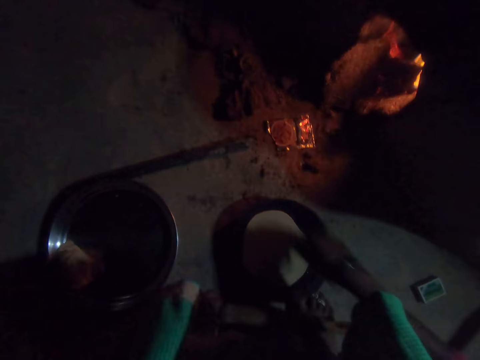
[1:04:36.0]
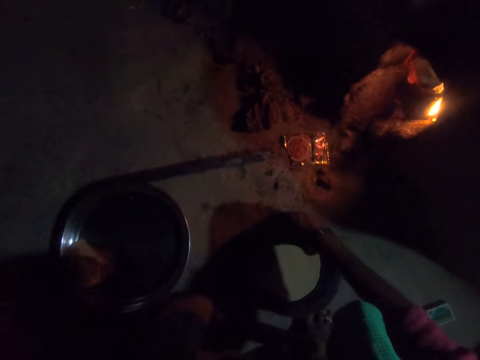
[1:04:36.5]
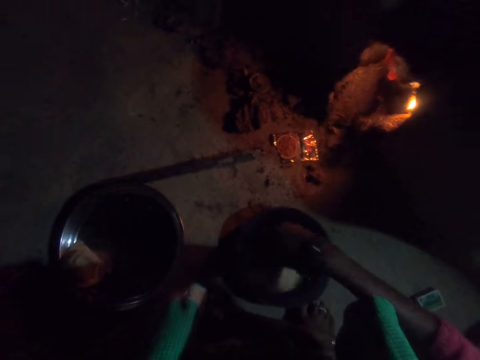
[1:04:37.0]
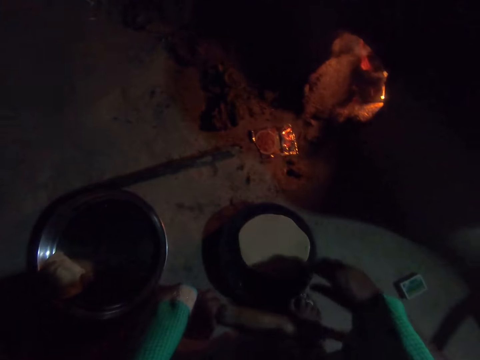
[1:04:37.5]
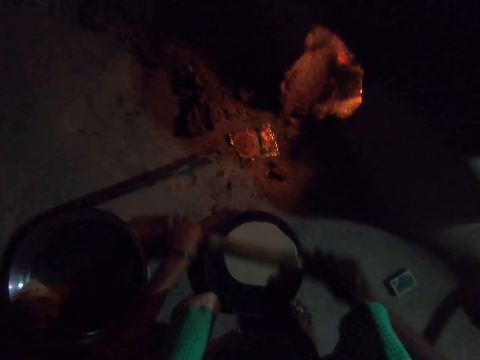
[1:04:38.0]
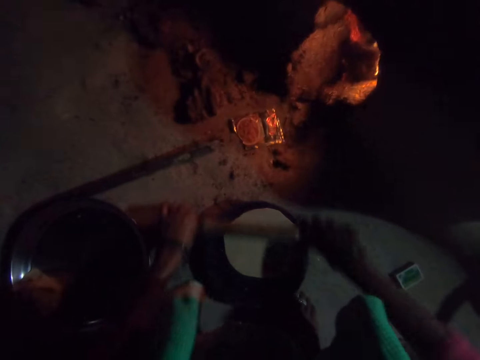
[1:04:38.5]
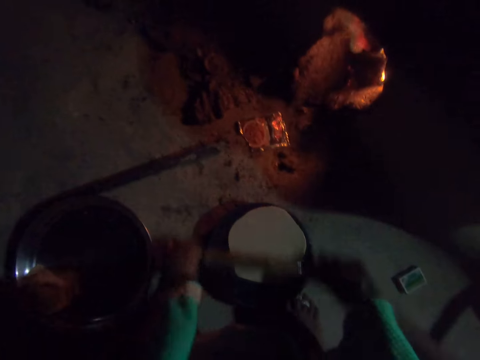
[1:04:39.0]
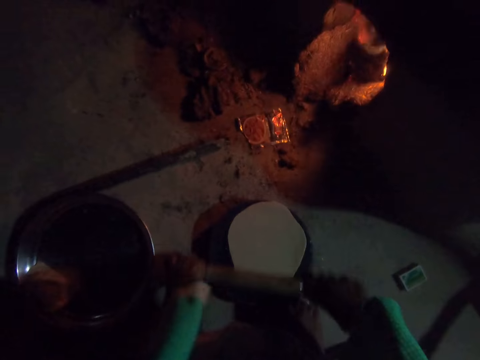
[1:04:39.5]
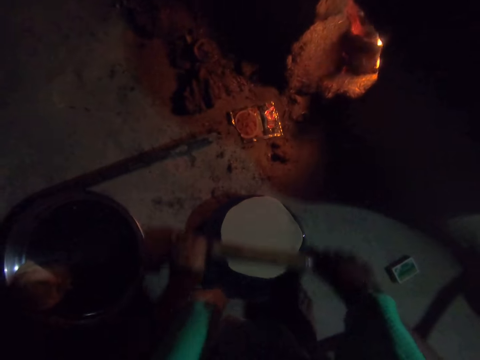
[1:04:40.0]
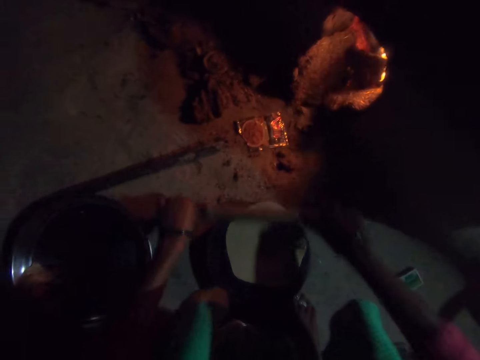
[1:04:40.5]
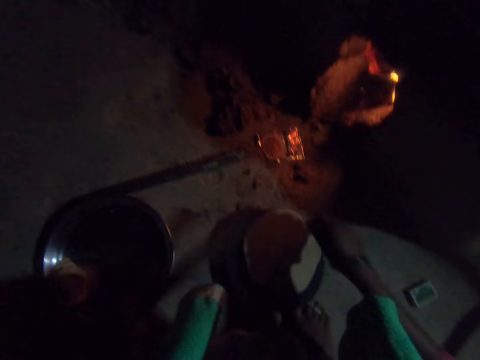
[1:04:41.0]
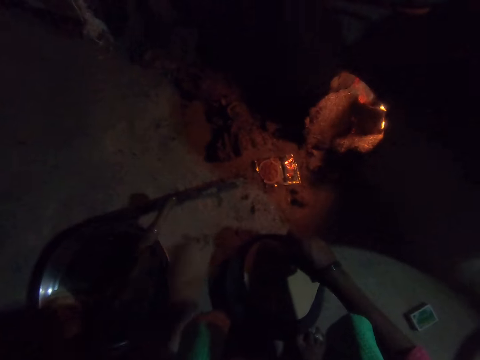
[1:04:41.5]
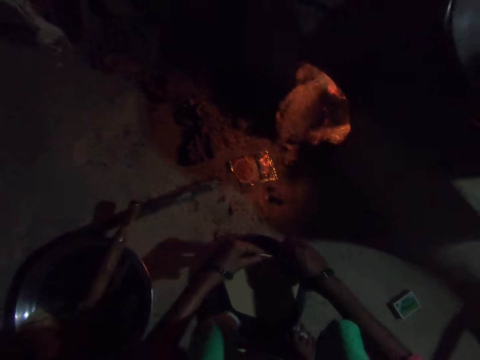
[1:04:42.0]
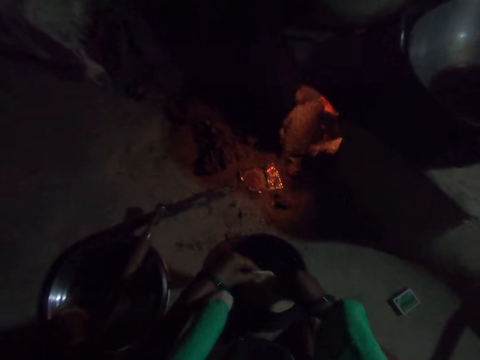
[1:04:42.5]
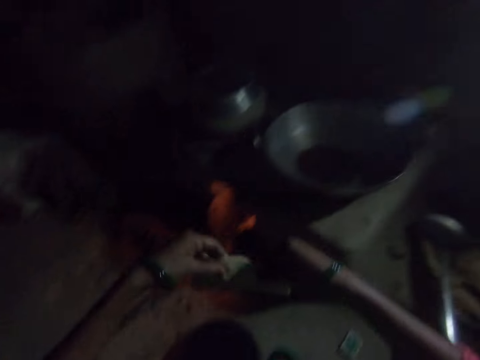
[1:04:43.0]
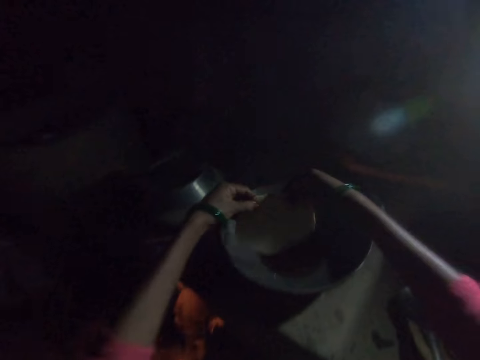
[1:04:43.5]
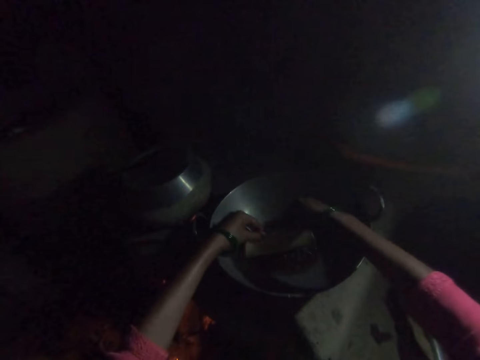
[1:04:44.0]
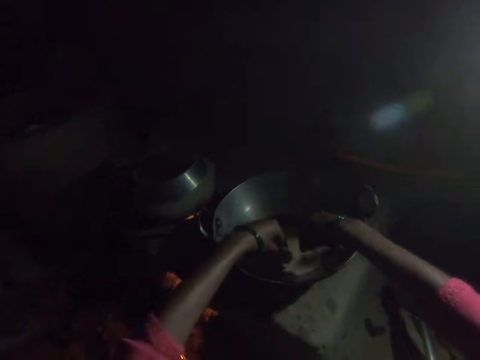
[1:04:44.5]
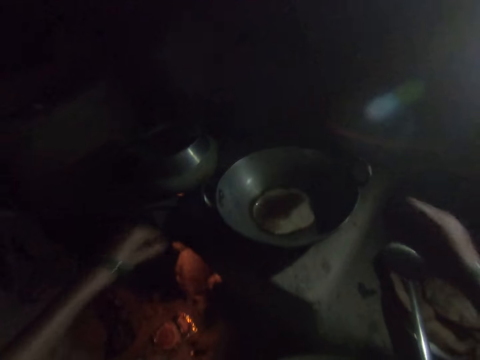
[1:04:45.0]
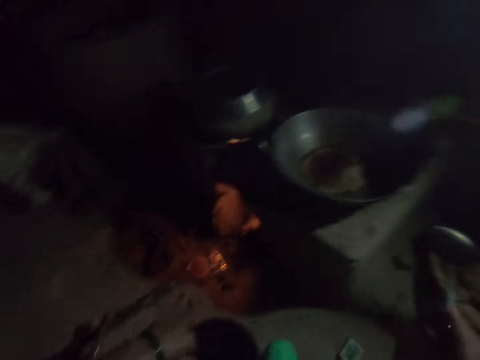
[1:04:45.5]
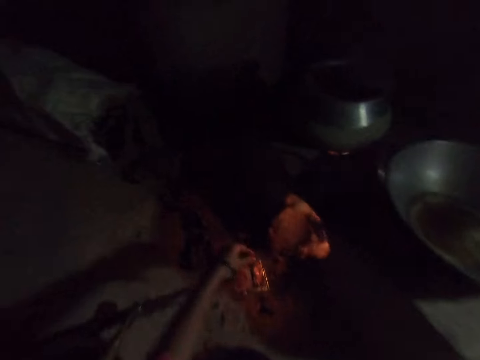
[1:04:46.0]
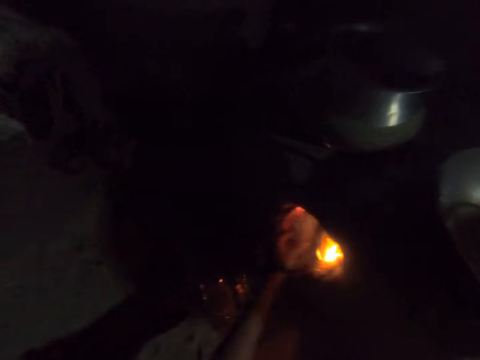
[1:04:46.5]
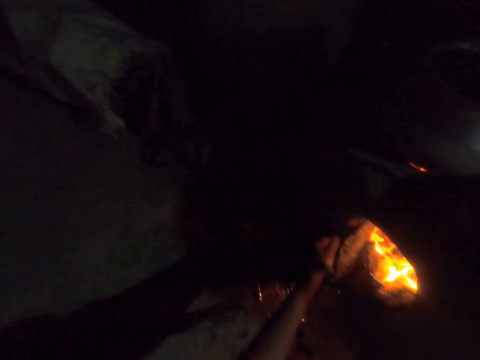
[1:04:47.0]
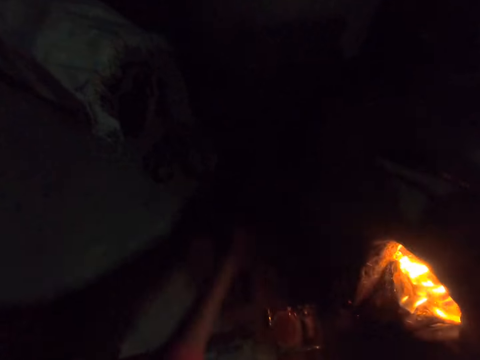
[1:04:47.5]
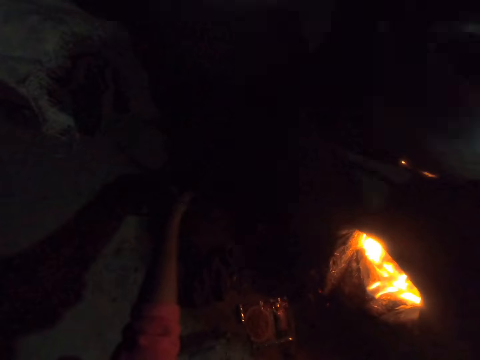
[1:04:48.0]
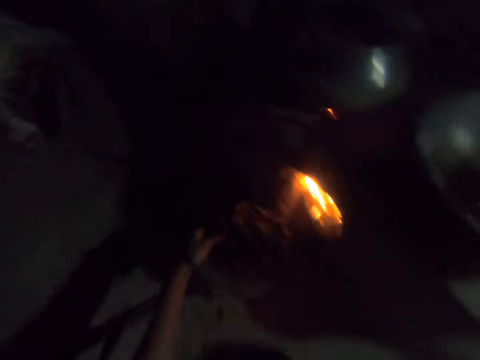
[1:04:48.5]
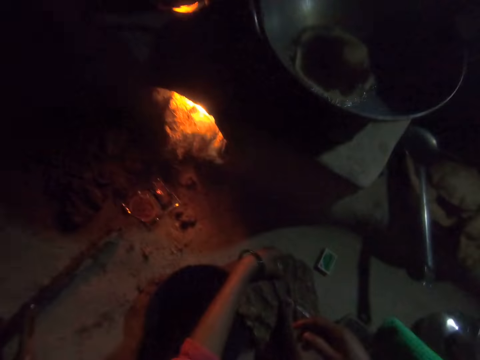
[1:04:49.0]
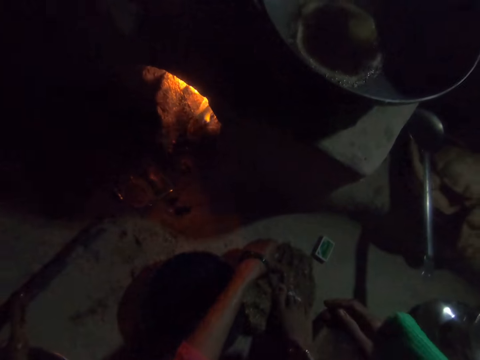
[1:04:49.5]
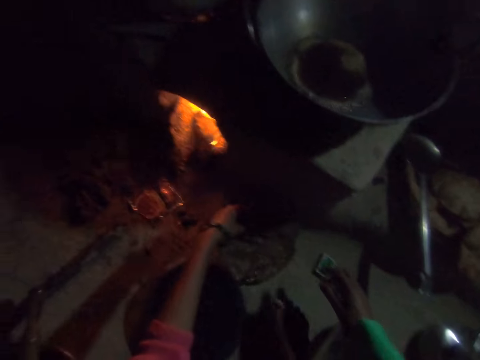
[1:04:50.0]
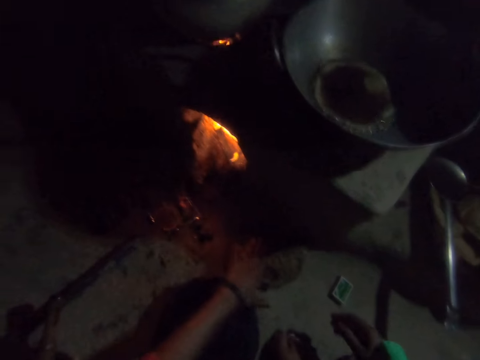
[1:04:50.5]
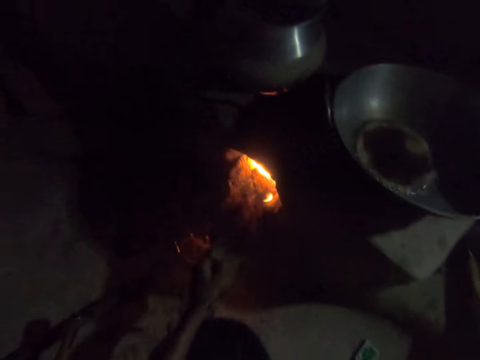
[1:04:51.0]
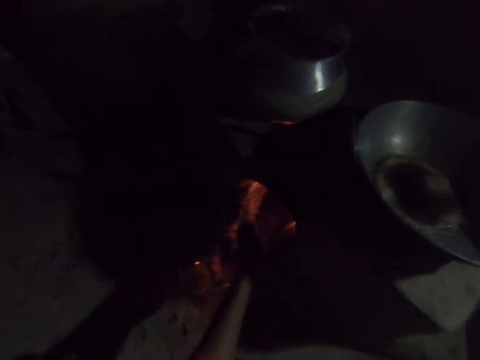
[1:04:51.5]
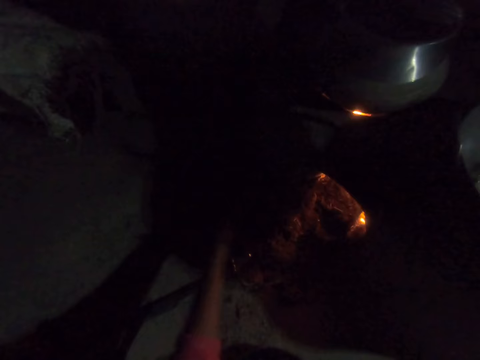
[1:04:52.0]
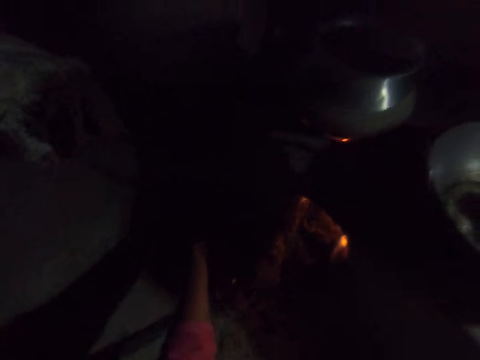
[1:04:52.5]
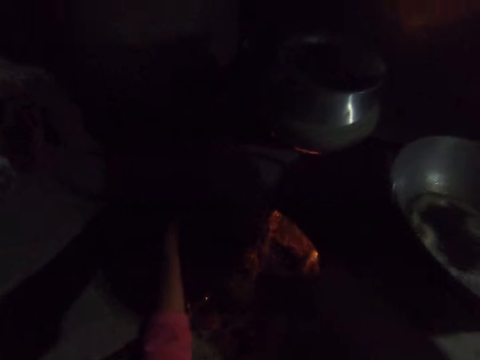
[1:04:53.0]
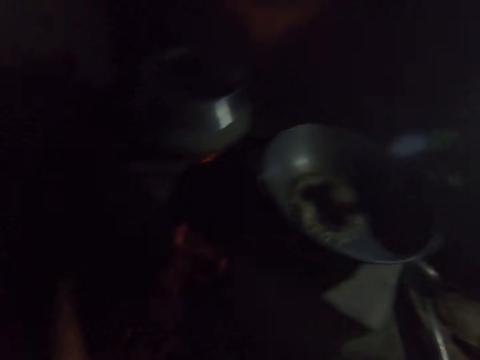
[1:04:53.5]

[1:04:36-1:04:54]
The camera wearer turns the dough on the rolling board with her right hand. She rolls the dough on the rolling board with the rolling pin. She places the rolling pin on the bowl on the floor. She picks up the dough from the rolling board with both her hands. She places the dough into a frying pan. She adjusts the wood in the fire burner with her left hand. She inserts firewood to the cooker. She picks up wood from the floor with her left hand. She breaks the wood in her left hand with her leg. She places the wood into the fire burner.

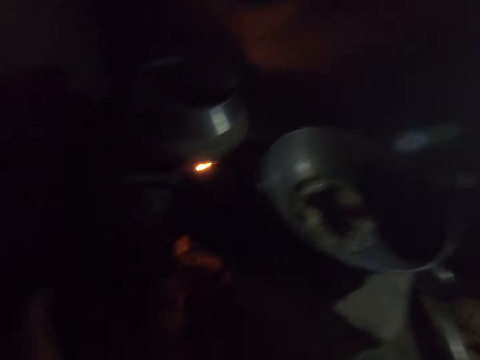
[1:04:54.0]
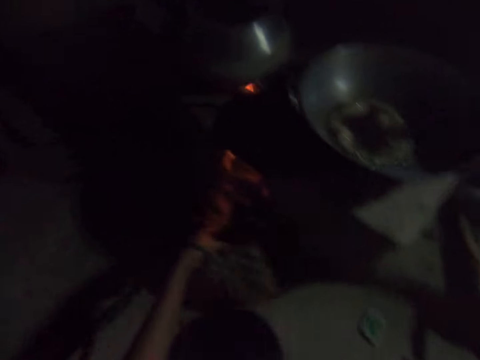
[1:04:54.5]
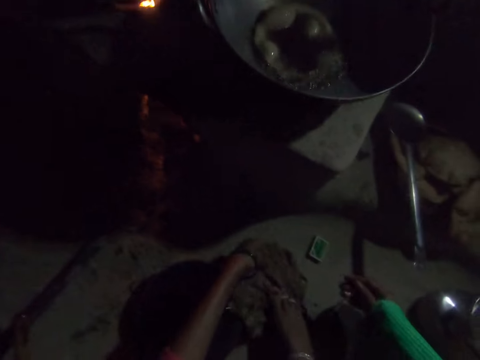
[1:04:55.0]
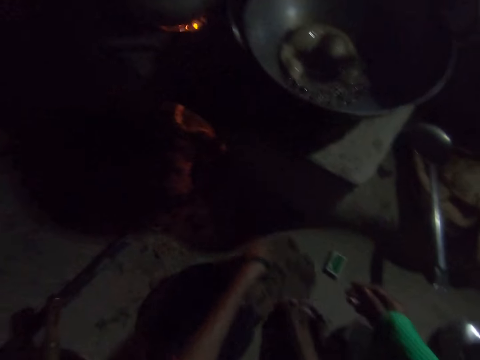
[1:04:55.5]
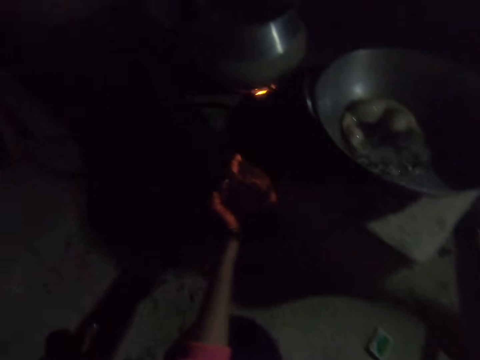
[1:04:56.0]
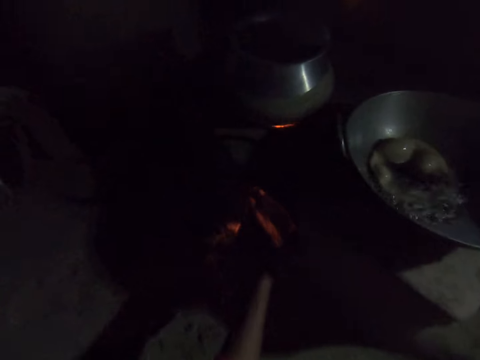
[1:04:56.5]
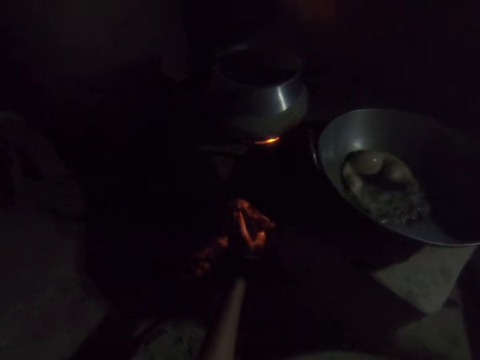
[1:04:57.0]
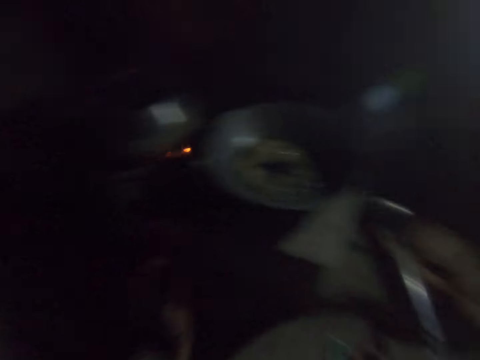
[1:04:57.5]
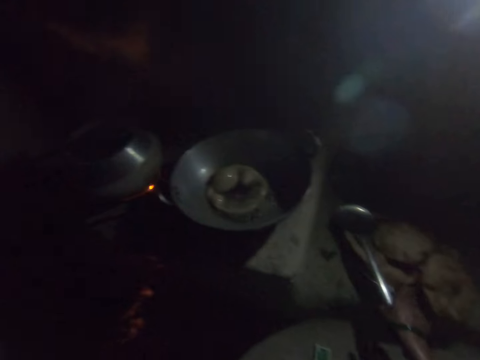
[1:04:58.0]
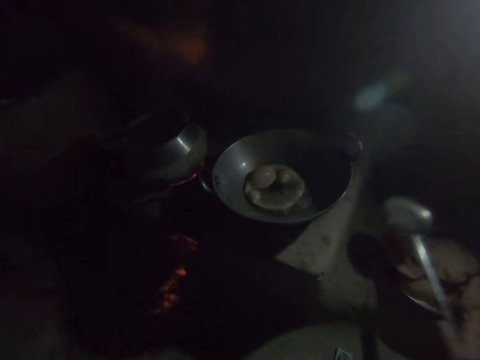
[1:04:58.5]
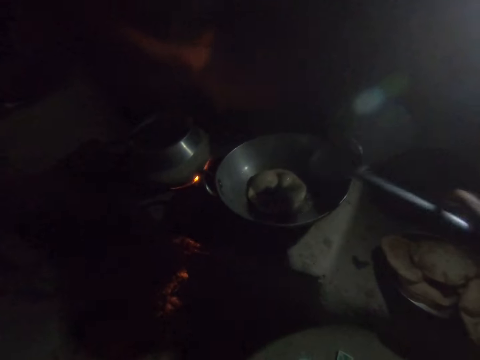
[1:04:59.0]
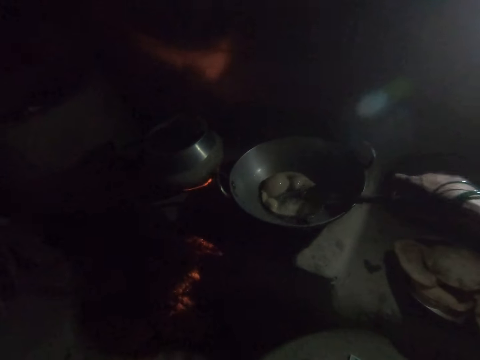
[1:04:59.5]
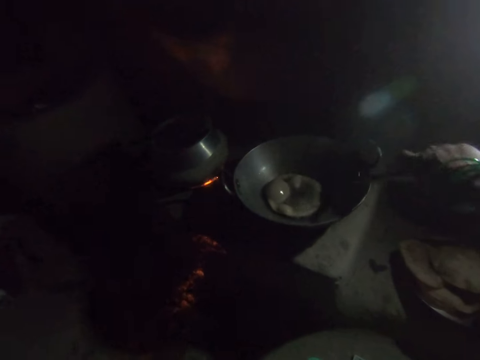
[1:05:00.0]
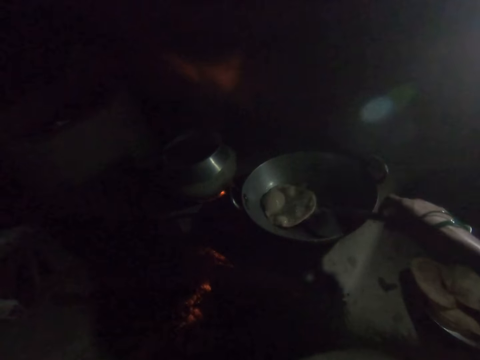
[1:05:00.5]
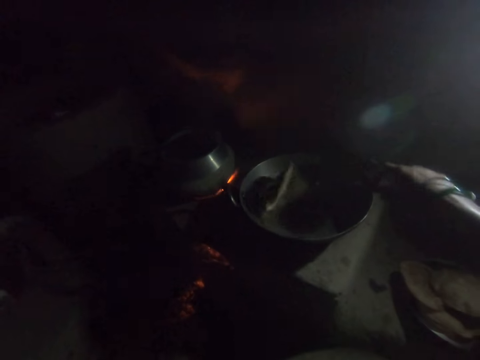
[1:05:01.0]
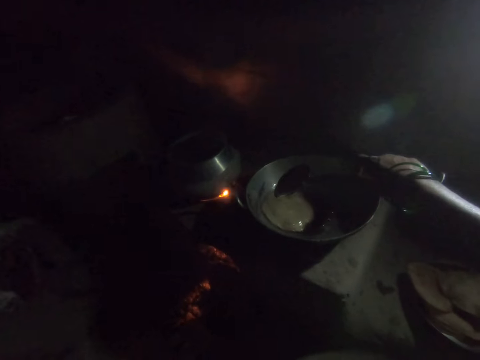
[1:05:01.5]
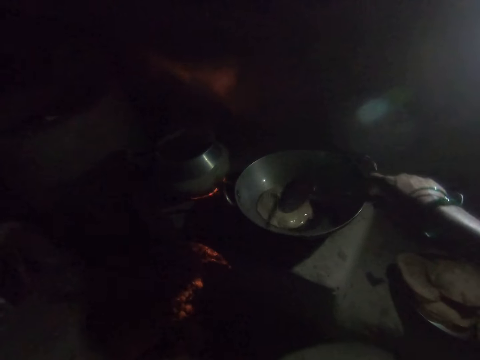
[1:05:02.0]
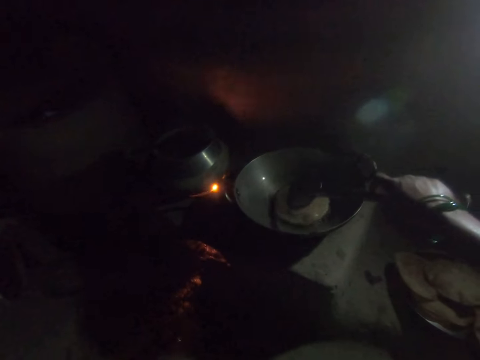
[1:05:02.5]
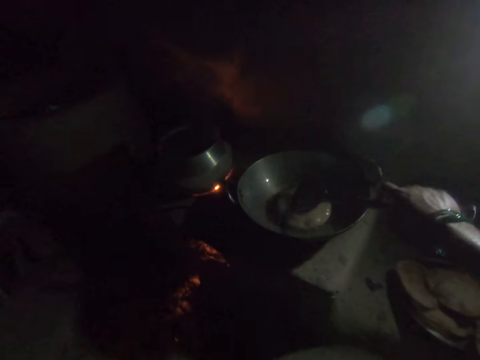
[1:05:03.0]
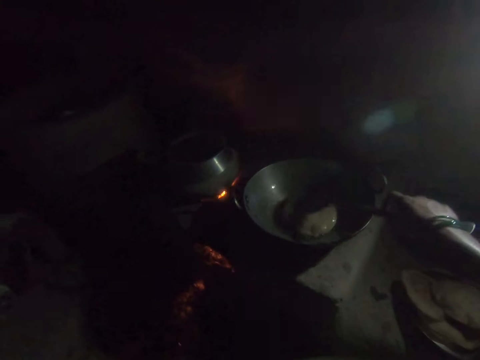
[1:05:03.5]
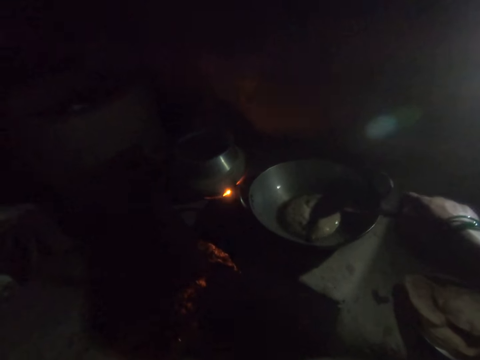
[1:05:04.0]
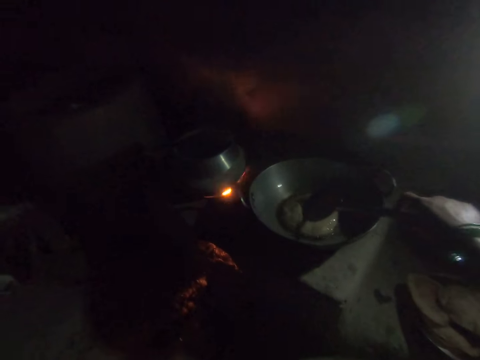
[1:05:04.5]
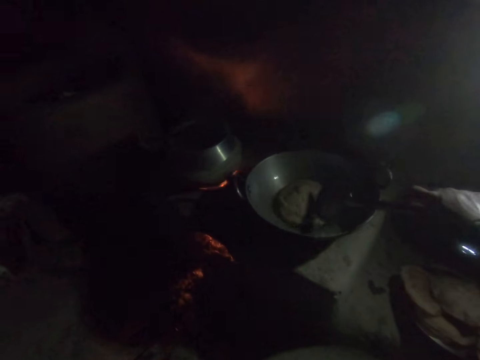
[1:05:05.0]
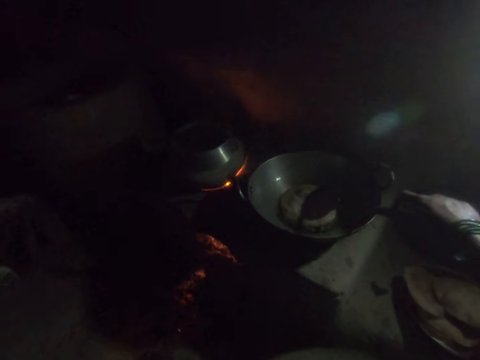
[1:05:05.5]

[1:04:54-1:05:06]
The camera wearer picks up wood from the floor with her left hand. She breaks the wood in her left hand with her leg. She places the wood into the fire burner. She picks up the spoon from the plate with her right hand. She turns the dough in the frying pan with the spoon in her right hand. She makes the dough in the cooking pan.
